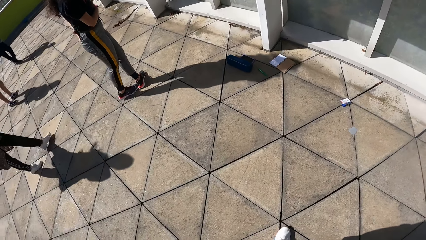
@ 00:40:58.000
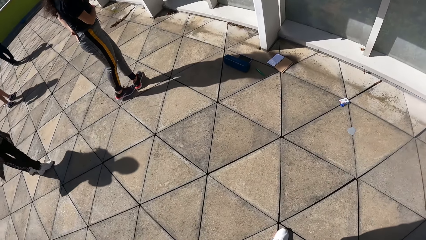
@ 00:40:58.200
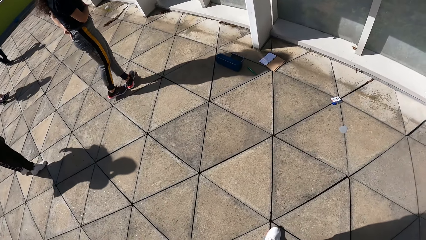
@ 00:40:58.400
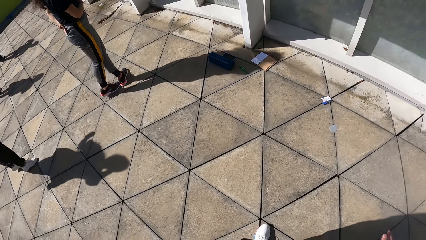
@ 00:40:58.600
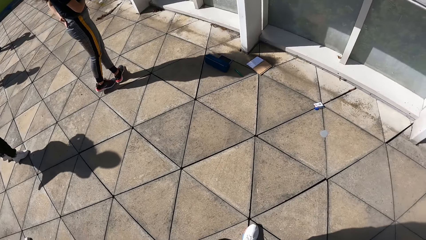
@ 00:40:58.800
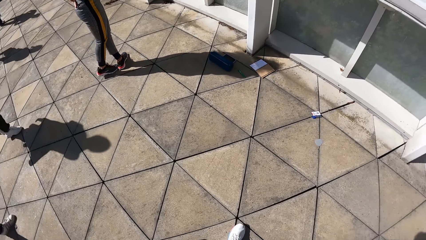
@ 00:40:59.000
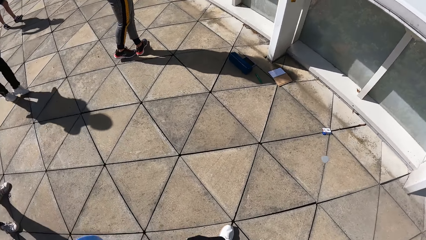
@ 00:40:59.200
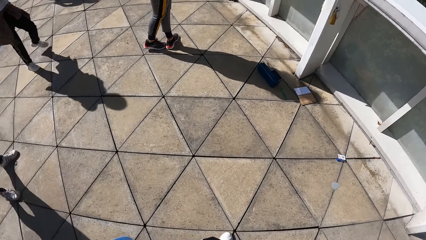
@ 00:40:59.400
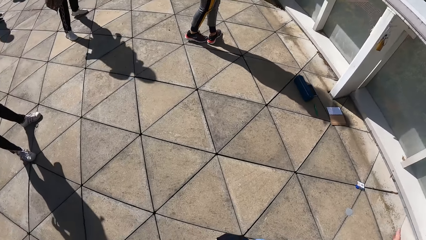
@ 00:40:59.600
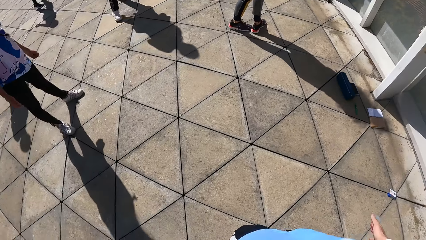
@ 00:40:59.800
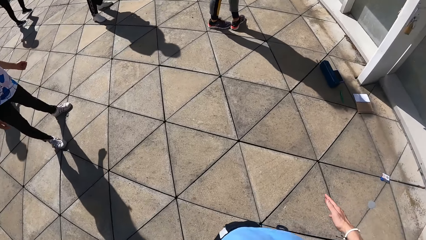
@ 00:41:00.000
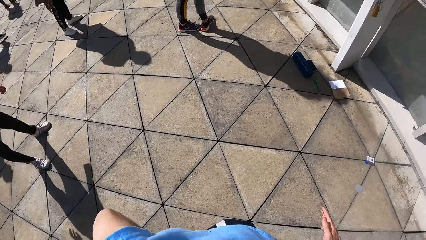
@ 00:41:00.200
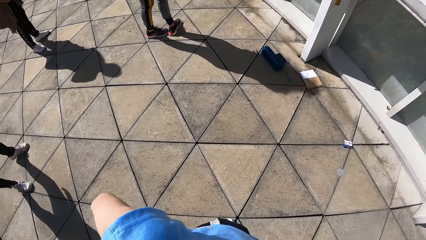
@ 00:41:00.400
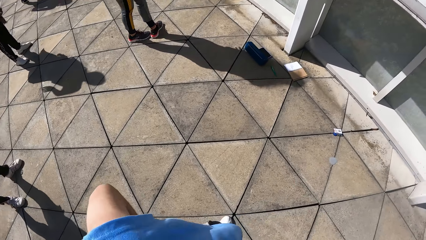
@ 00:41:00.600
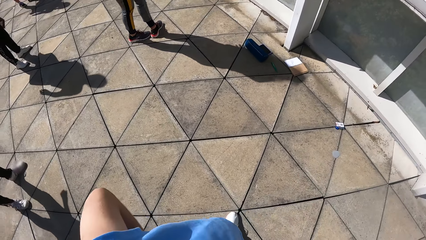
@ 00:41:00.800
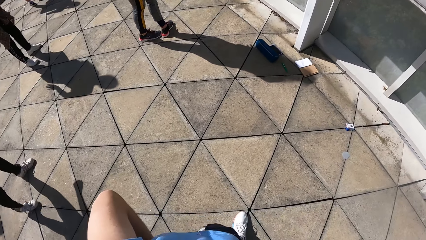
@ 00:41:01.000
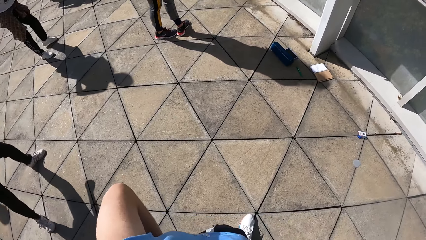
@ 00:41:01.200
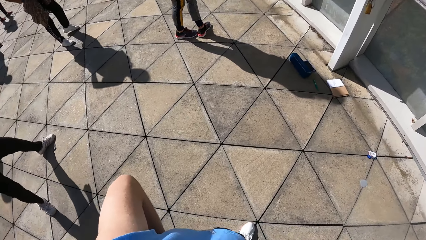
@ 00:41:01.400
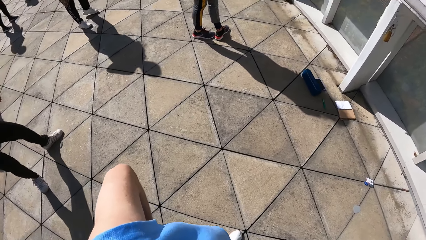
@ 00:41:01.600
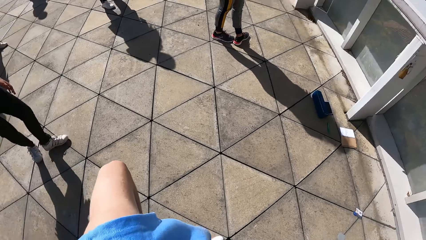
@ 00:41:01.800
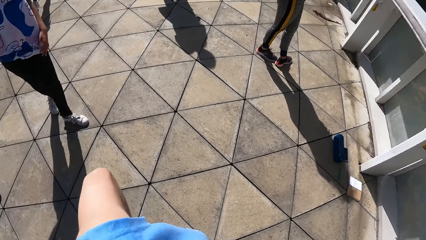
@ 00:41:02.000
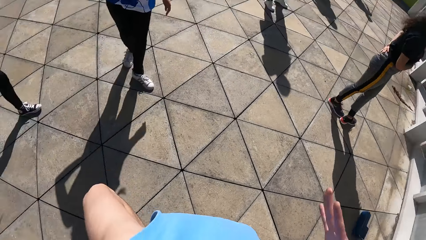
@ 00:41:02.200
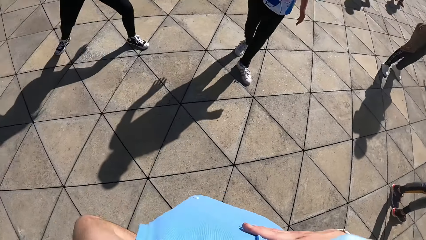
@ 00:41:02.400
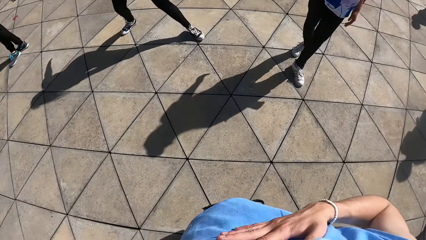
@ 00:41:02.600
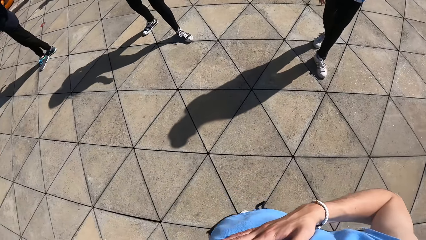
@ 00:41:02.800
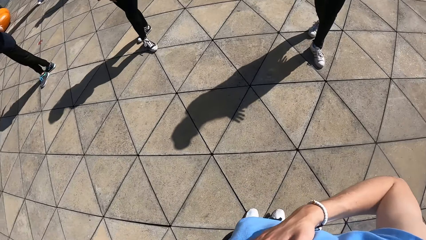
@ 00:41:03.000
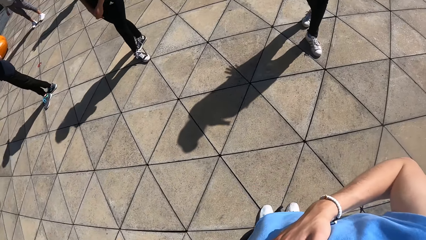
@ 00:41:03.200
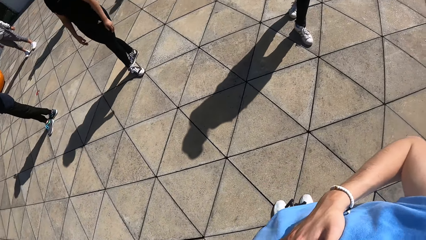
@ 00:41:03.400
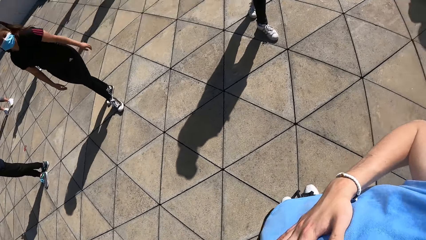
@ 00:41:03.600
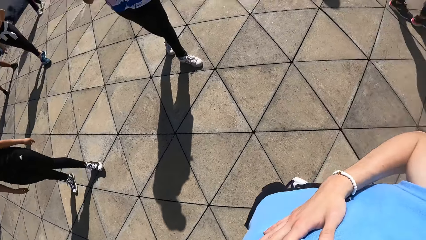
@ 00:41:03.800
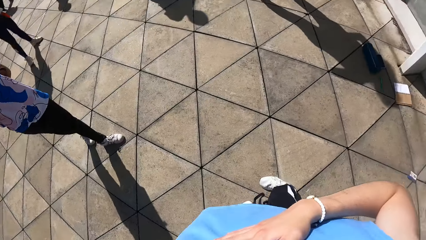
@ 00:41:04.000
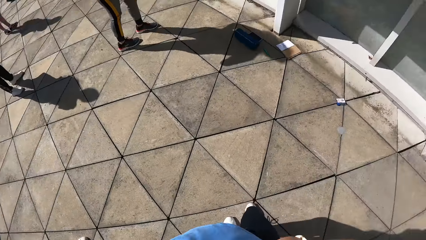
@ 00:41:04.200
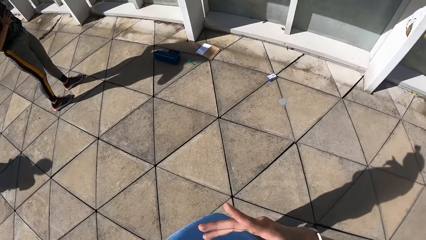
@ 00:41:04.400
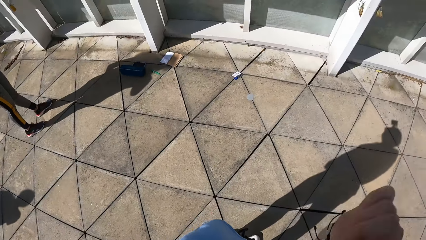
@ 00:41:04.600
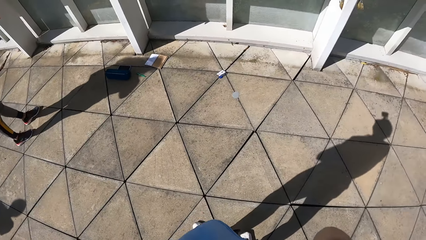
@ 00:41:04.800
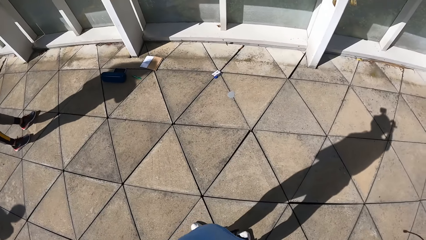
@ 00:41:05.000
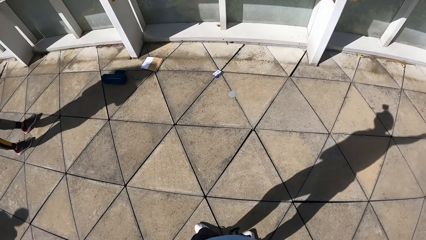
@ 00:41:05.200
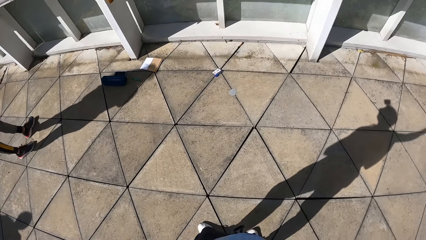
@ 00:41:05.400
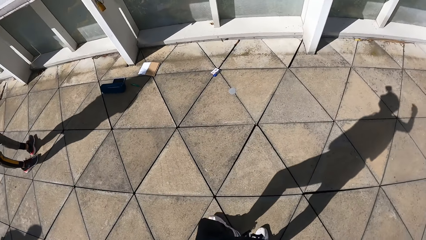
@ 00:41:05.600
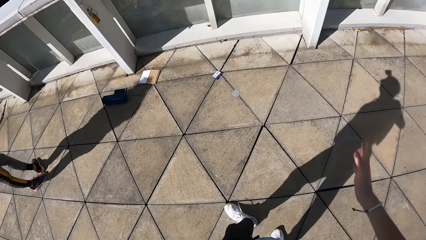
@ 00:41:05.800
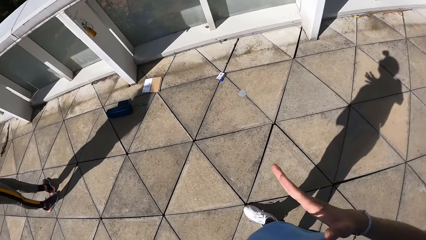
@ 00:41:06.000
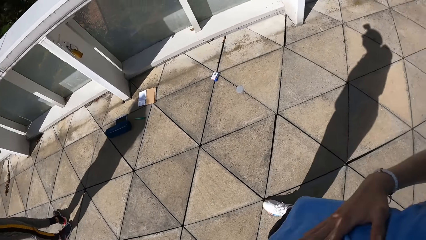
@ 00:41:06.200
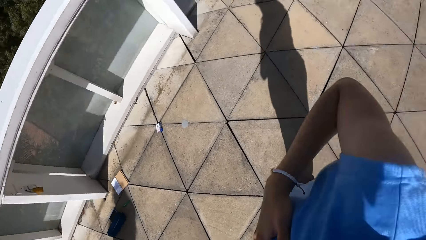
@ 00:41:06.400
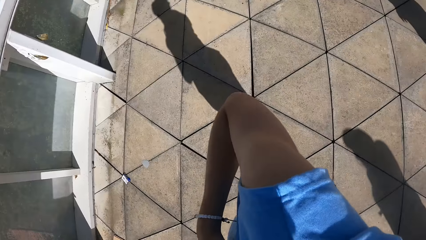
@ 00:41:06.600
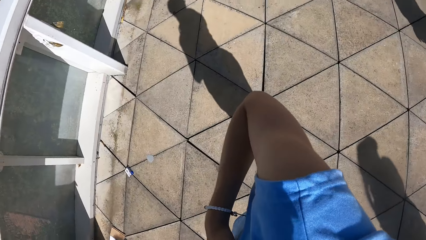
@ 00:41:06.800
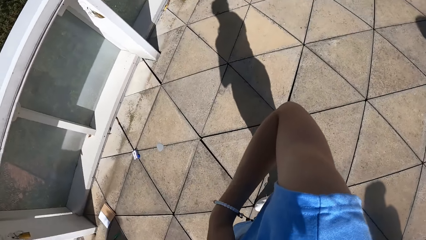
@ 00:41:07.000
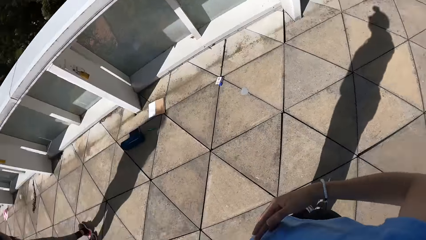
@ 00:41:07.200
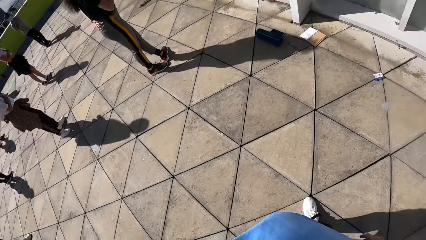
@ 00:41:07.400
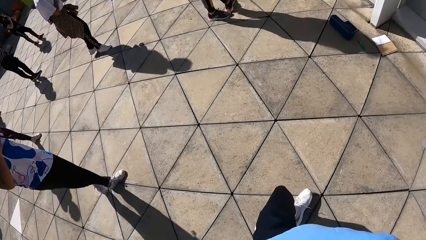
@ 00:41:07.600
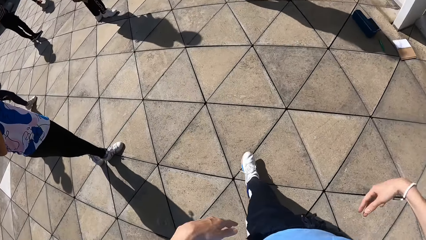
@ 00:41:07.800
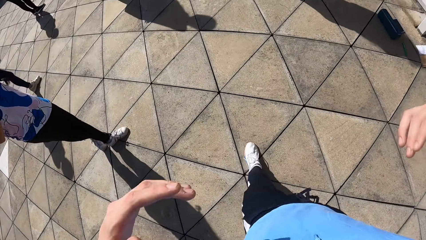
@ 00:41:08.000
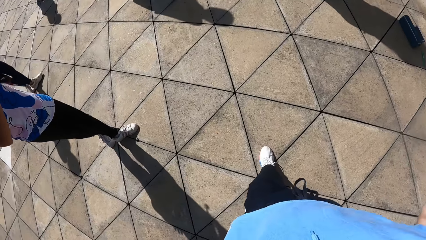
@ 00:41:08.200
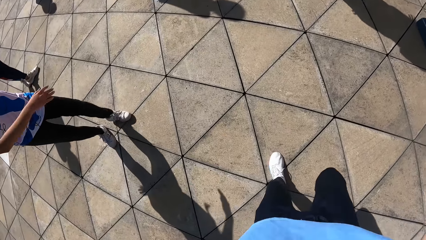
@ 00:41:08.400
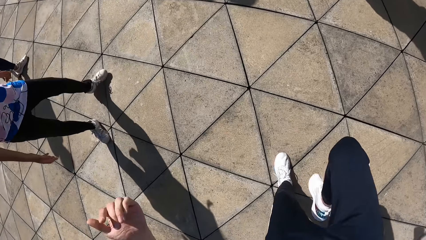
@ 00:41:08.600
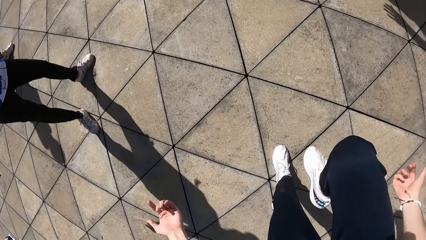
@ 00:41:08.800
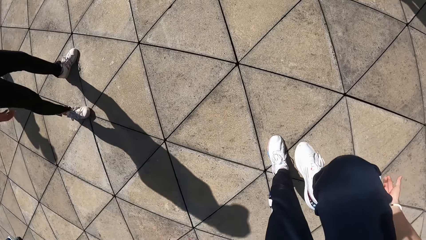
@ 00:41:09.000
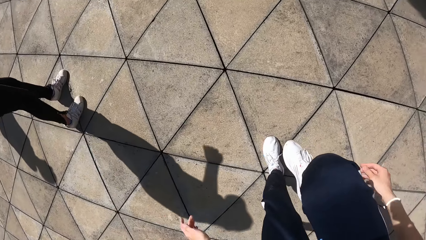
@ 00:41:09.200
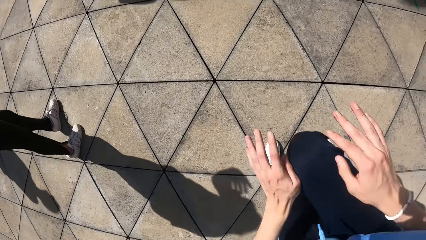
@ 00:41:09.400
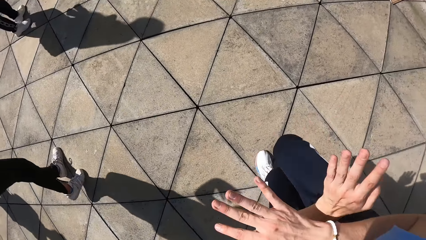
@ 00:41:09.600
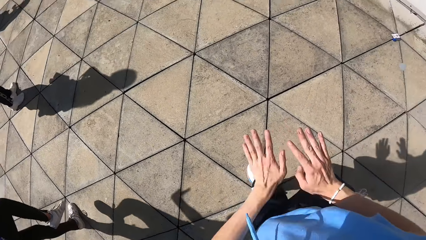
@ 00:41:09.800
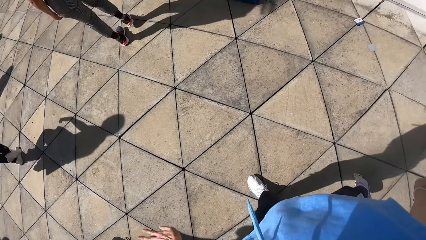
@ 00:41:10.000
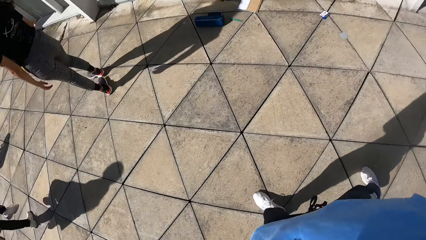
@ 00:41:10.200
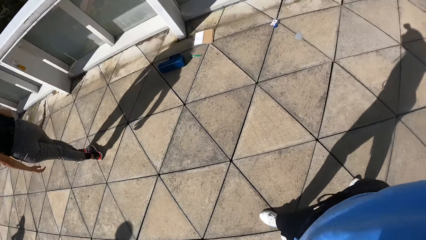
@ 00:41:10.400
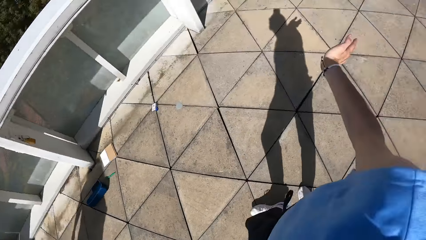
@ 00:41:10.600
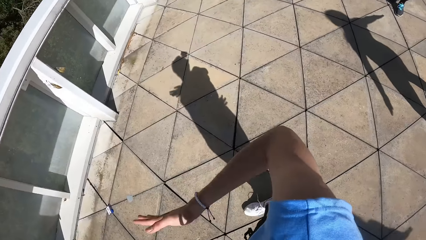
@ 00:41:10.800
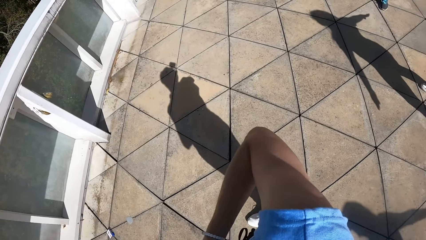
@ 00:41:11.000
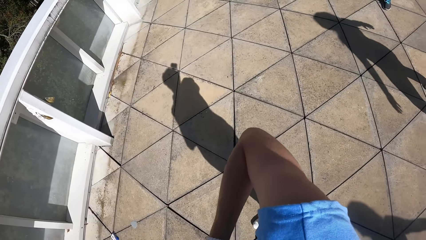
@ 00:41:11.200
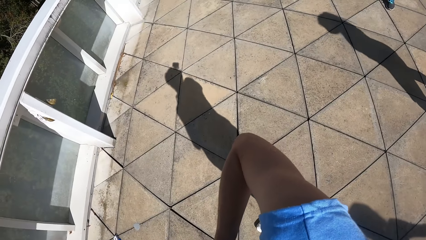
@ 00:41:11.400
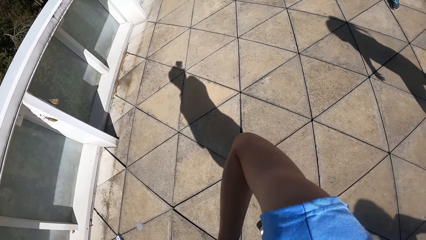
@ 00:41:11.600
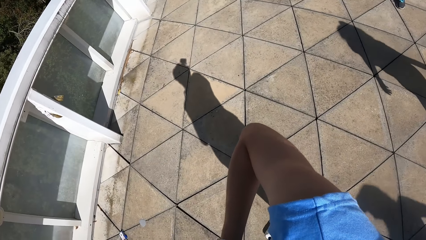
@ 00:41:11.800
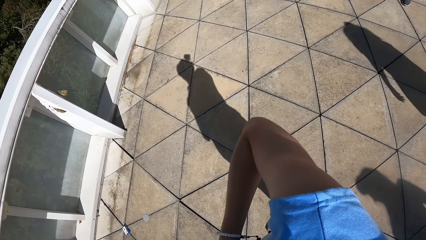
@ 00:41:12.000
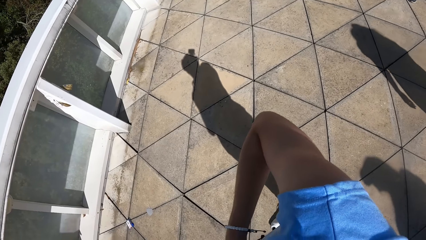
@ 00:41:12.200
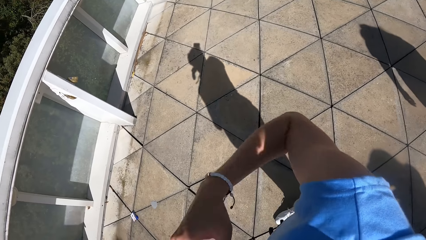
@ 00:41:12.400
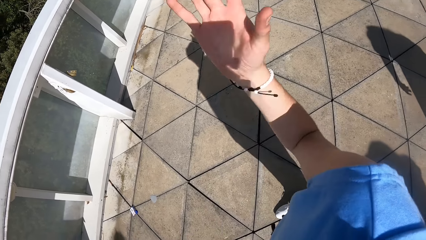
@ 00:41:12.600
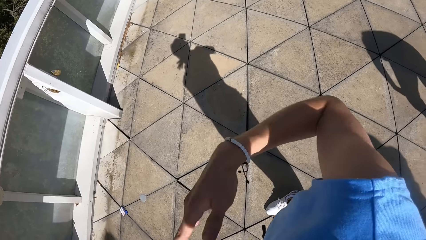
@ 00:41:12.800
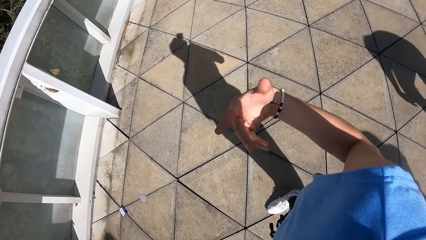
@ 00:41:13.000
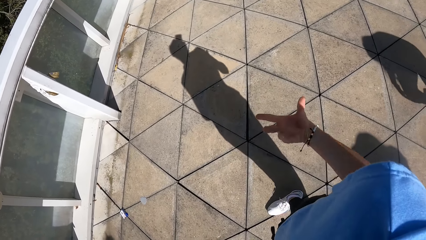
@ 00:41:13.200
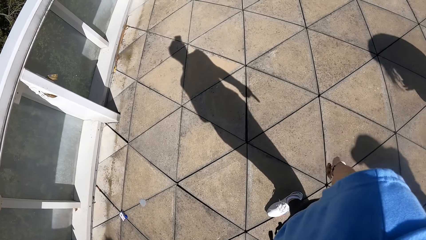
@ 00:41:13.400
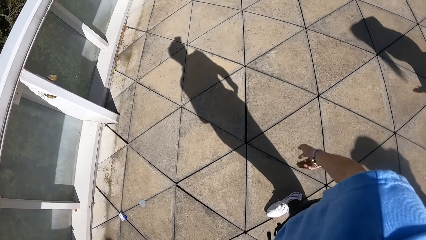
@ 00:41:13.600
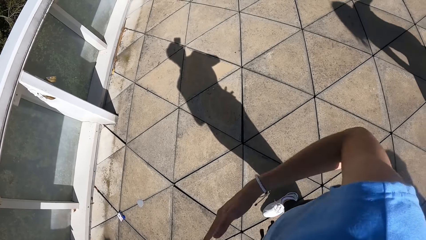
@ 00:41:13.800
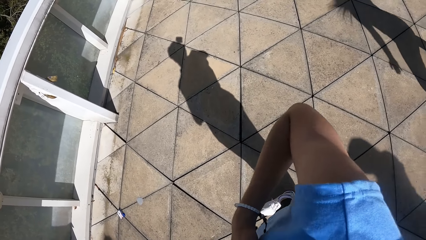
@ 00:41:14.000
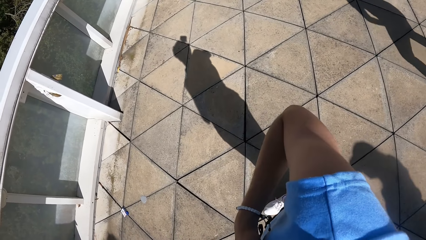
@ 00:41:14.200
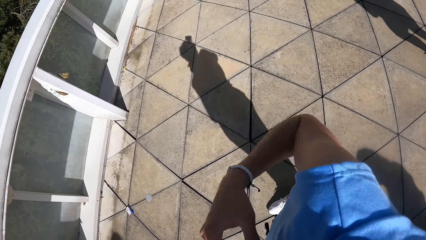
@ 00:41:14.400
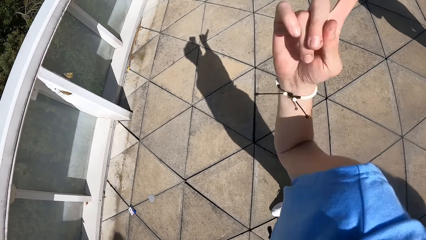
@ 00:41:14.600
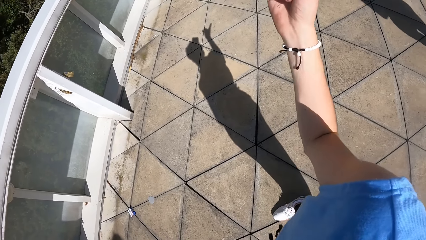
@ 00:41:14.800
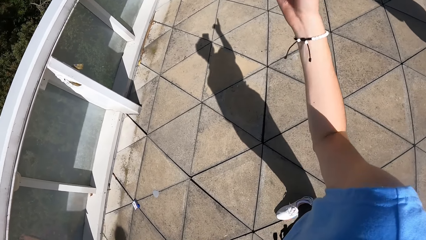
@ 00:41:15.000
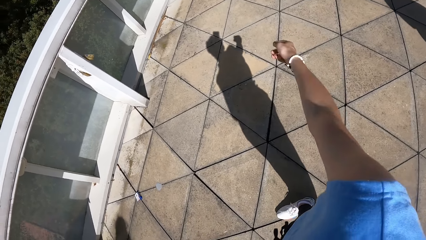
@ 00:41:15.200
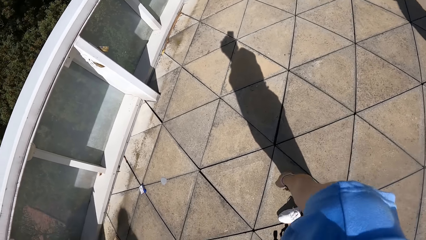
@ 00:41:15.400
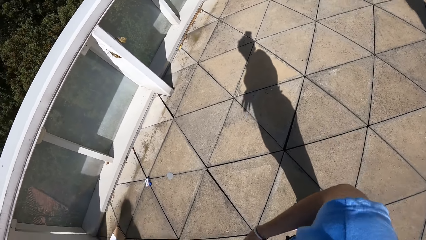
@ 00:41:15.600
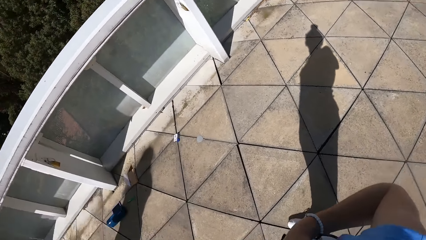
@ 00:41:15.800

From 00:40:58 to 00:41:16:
A woman crosses her legs on the floor. The camera wearer places his right hand on his chest. He turns towards another woman, a second woman and a third woman. He places his right hand on his chest. He opens up his hands. He raises his right leg from the floor. He moves both hands over his lap. He drops his right leg on the floor. He places his right hand on his chest. He removes his right hand from his chest. He demonstrates to a group of people with both hands. He places his right hand on his chest. He moves the hands. He removes his right hand from his chest.
